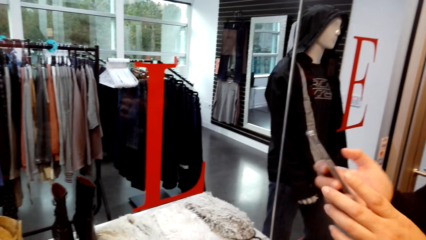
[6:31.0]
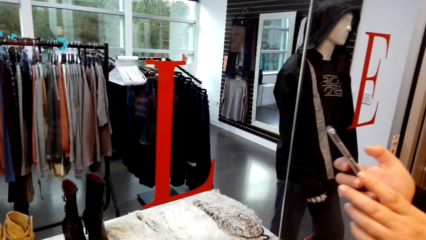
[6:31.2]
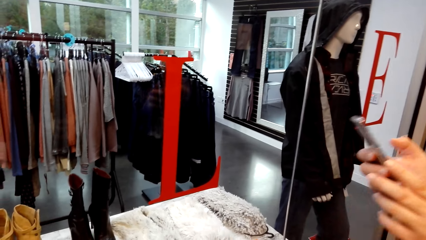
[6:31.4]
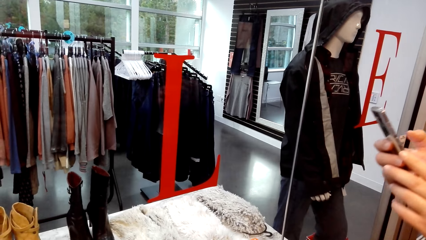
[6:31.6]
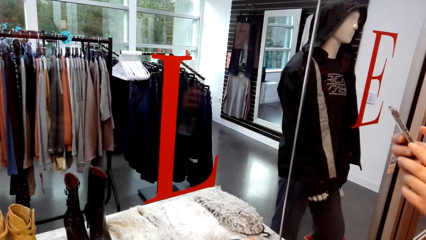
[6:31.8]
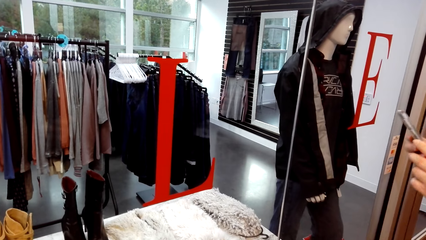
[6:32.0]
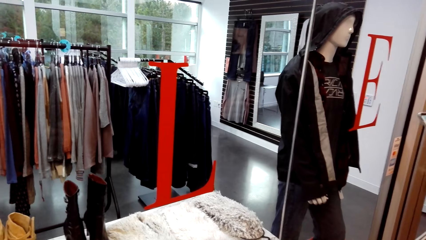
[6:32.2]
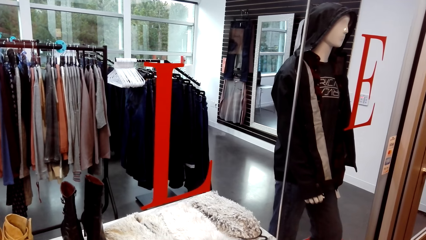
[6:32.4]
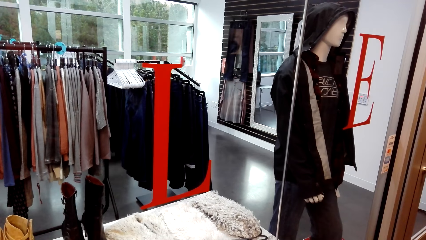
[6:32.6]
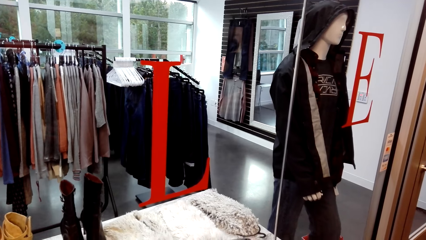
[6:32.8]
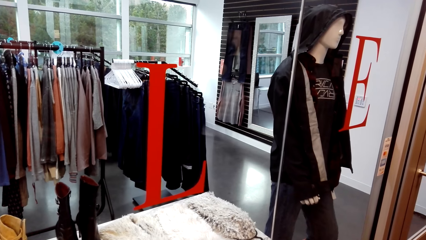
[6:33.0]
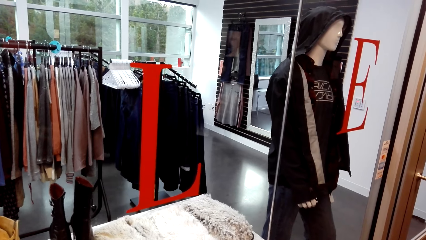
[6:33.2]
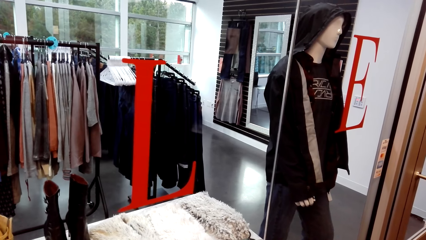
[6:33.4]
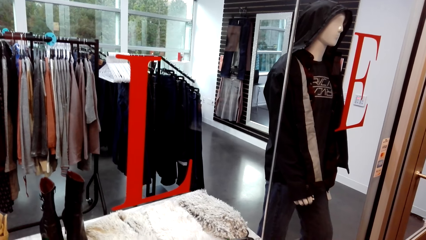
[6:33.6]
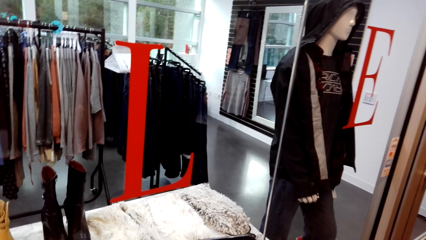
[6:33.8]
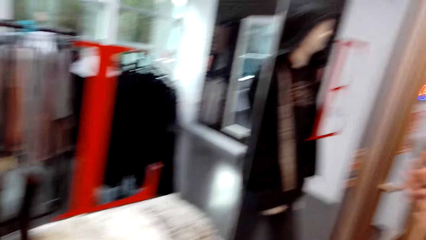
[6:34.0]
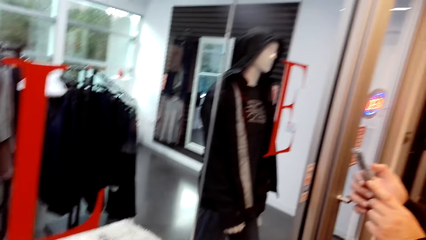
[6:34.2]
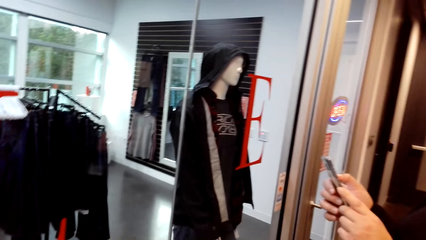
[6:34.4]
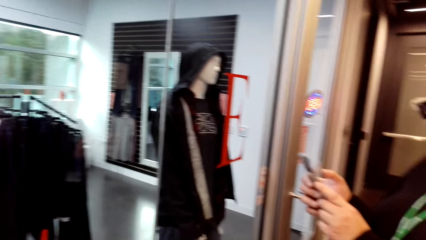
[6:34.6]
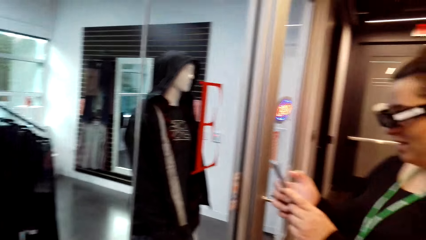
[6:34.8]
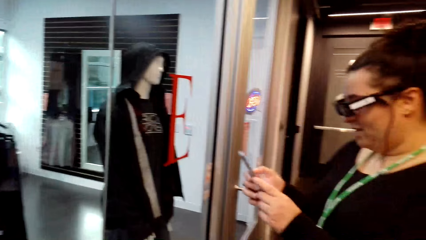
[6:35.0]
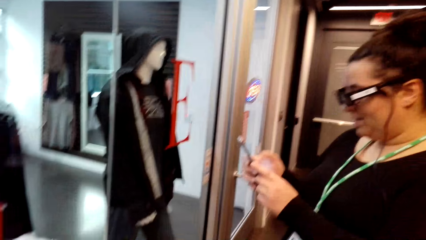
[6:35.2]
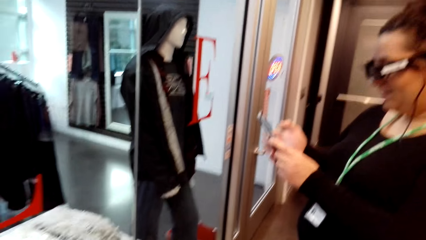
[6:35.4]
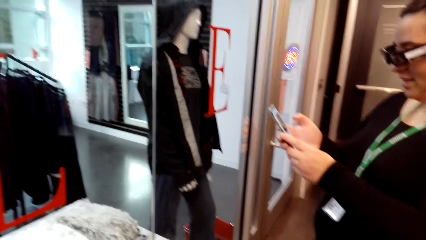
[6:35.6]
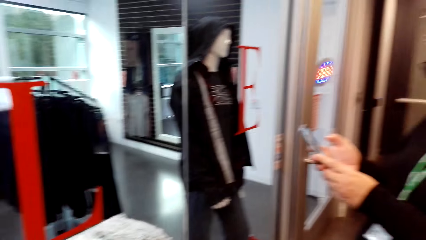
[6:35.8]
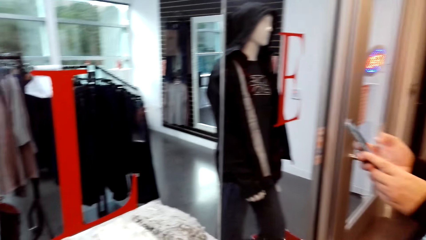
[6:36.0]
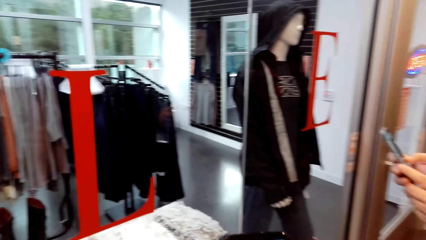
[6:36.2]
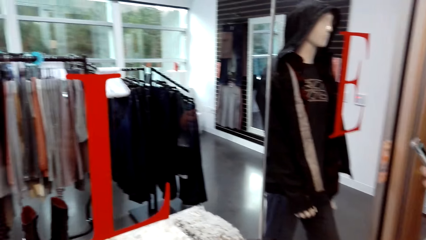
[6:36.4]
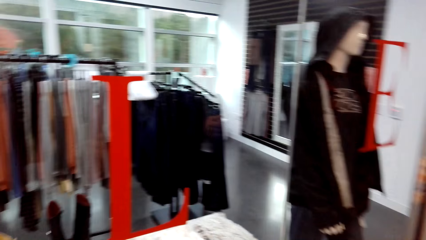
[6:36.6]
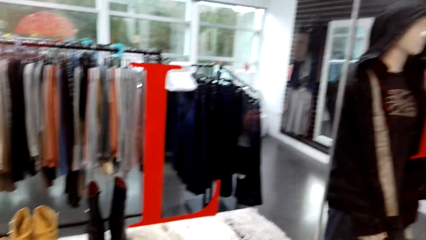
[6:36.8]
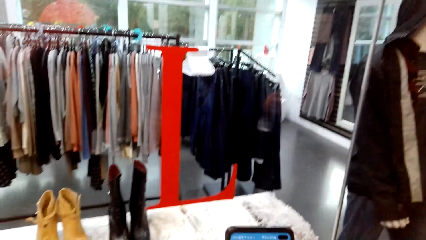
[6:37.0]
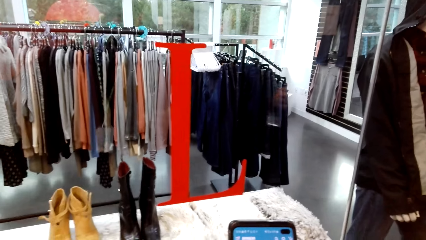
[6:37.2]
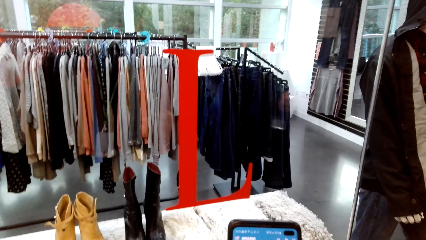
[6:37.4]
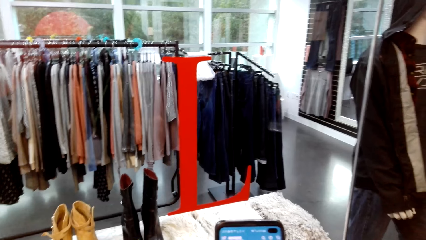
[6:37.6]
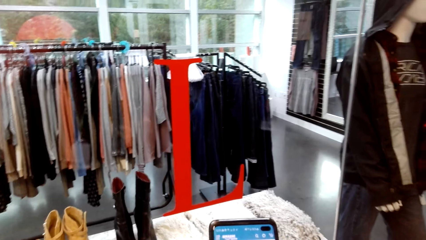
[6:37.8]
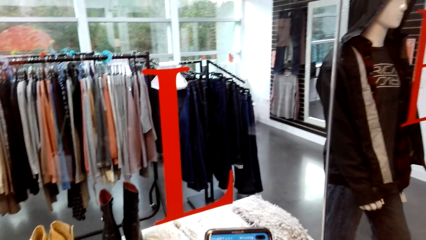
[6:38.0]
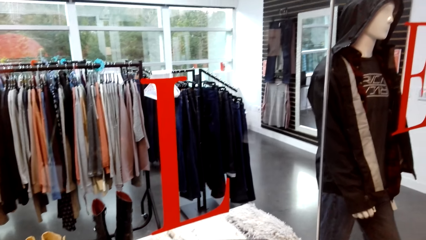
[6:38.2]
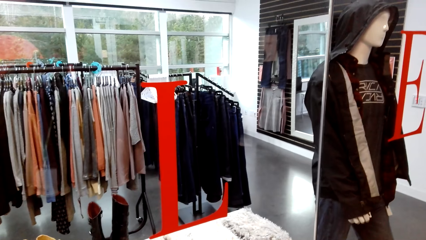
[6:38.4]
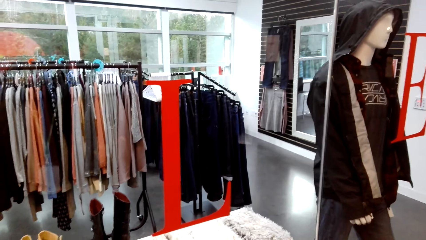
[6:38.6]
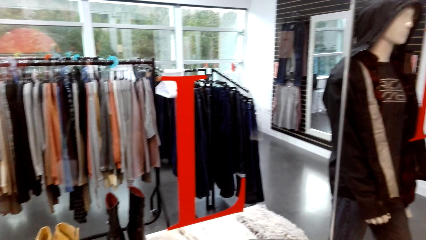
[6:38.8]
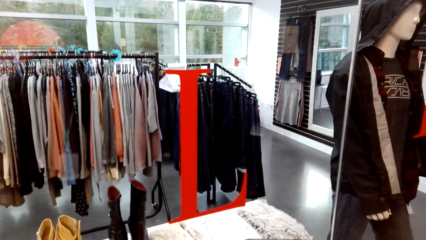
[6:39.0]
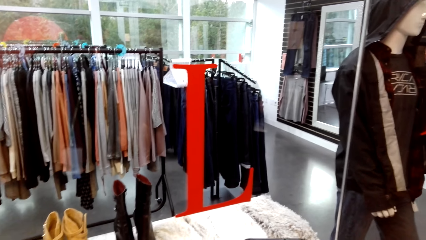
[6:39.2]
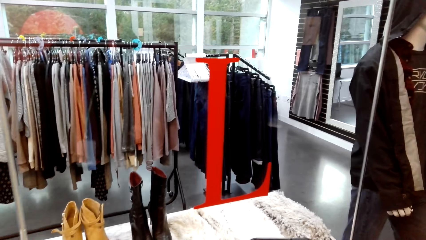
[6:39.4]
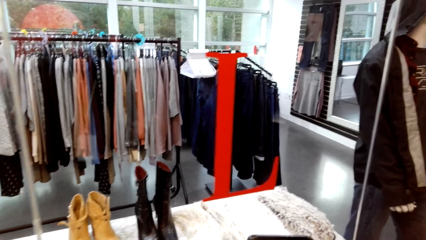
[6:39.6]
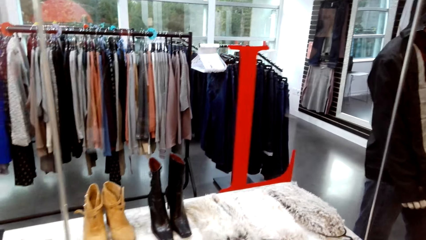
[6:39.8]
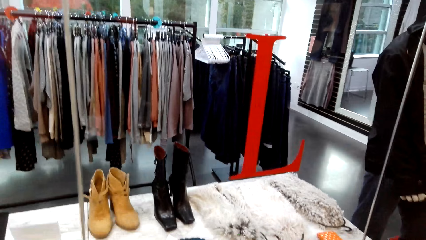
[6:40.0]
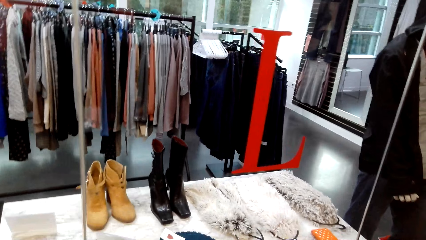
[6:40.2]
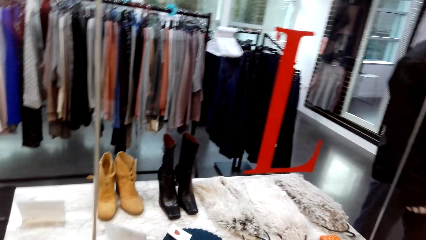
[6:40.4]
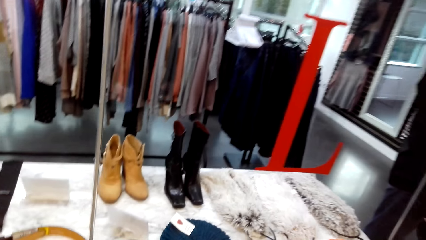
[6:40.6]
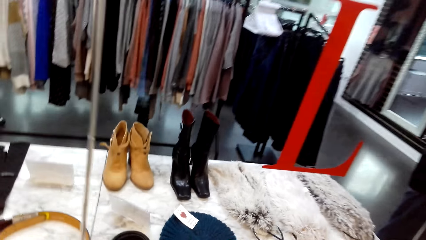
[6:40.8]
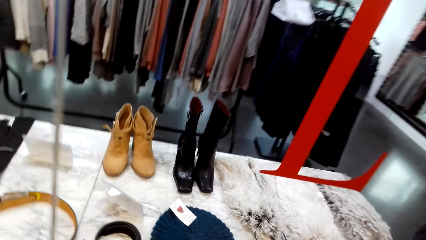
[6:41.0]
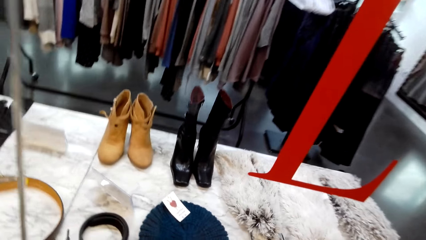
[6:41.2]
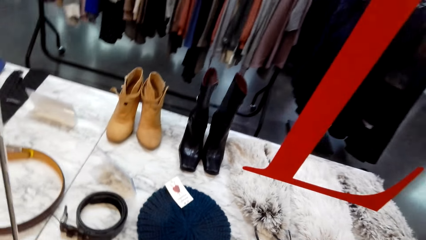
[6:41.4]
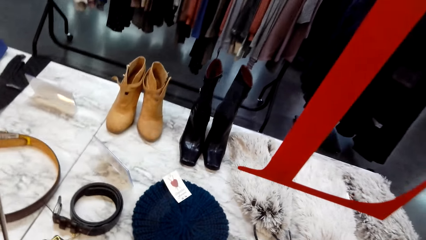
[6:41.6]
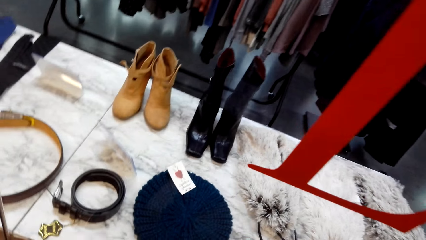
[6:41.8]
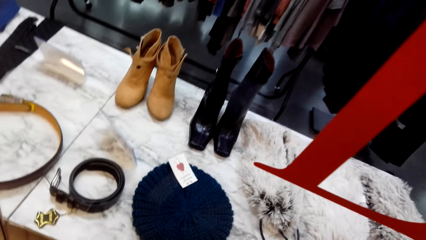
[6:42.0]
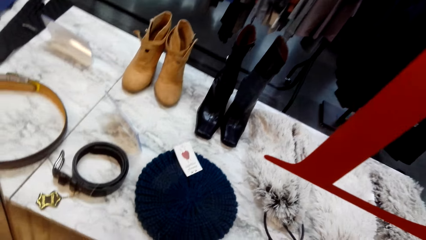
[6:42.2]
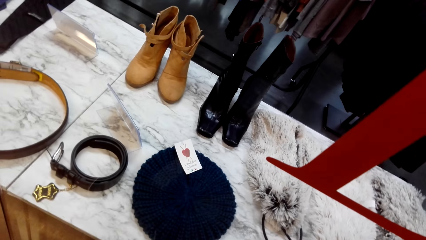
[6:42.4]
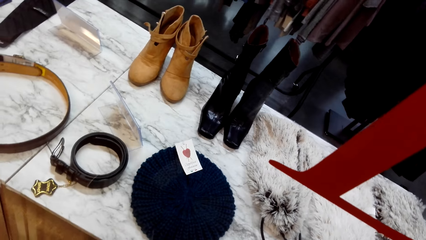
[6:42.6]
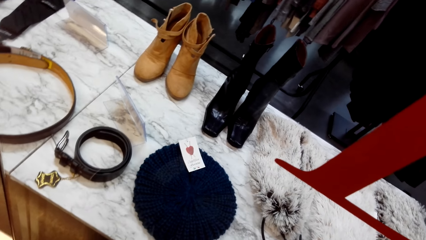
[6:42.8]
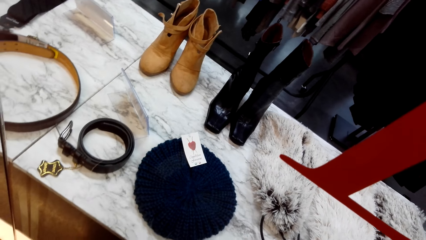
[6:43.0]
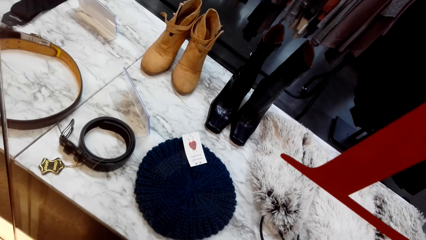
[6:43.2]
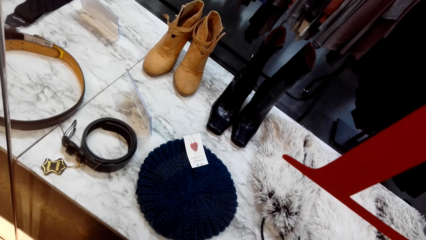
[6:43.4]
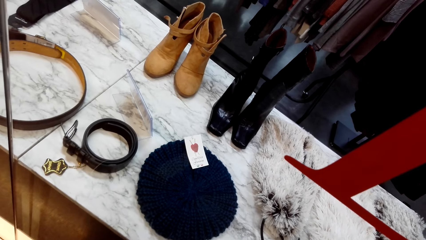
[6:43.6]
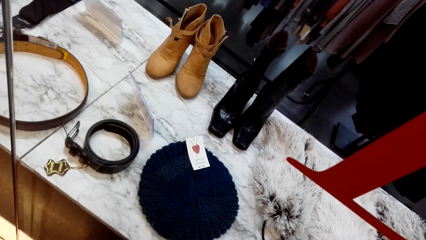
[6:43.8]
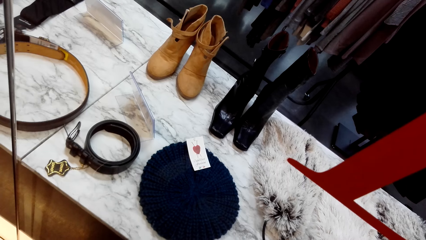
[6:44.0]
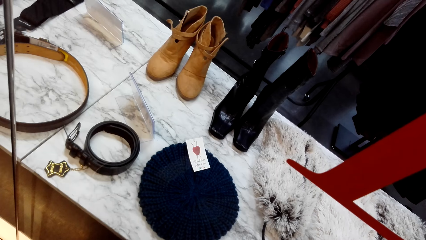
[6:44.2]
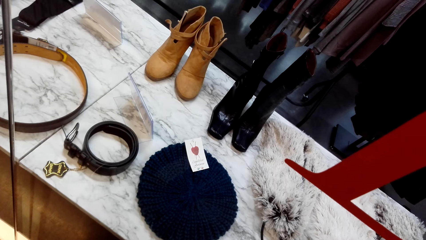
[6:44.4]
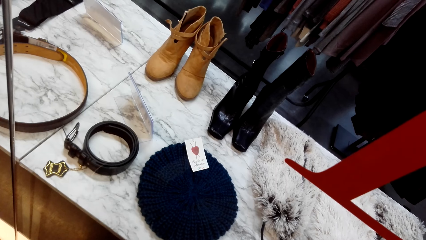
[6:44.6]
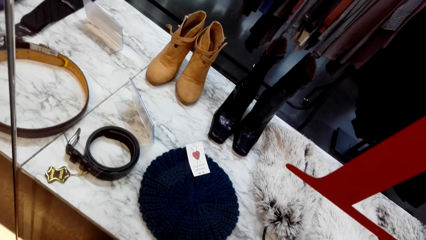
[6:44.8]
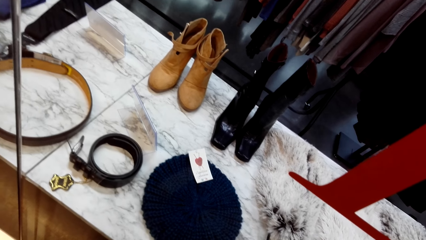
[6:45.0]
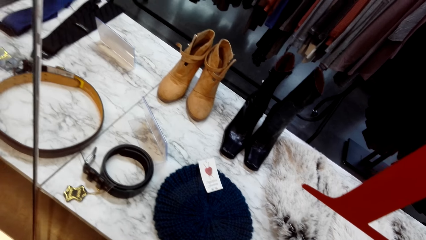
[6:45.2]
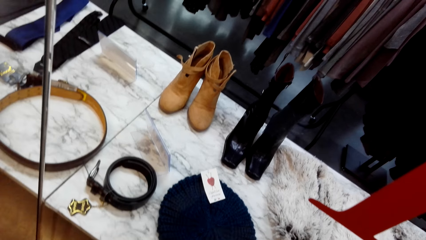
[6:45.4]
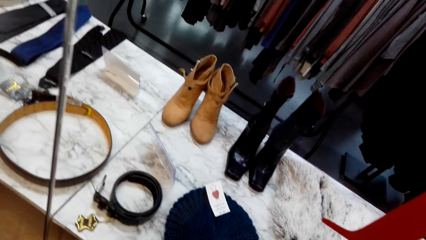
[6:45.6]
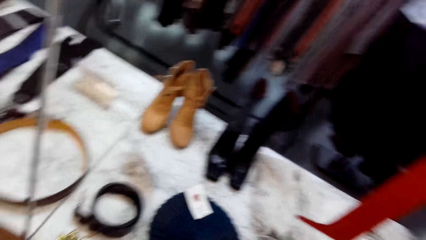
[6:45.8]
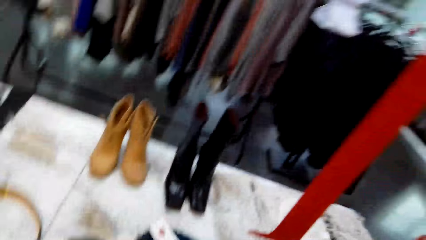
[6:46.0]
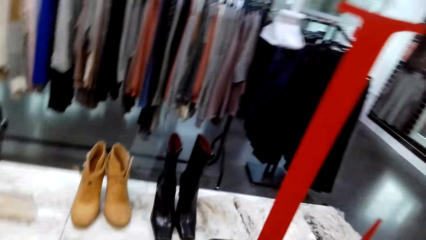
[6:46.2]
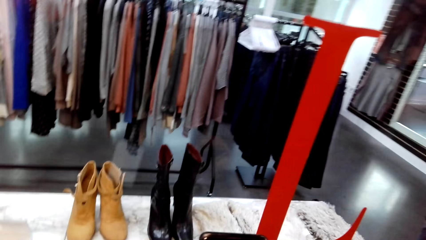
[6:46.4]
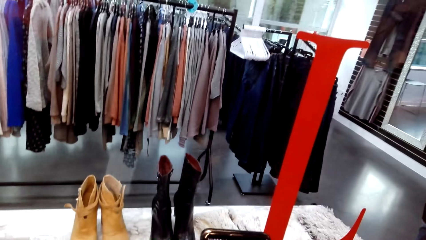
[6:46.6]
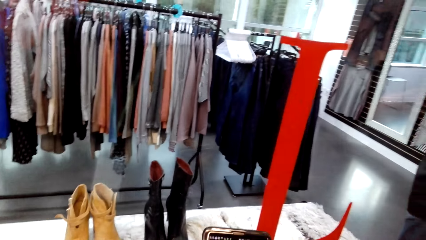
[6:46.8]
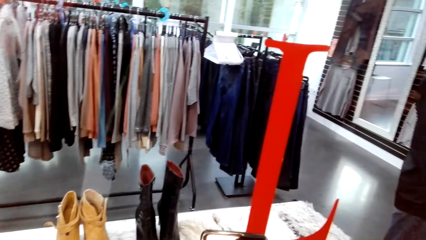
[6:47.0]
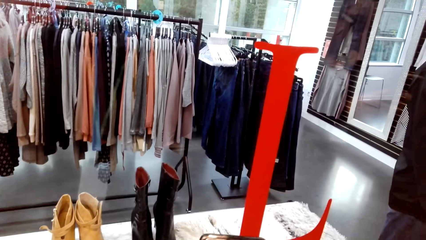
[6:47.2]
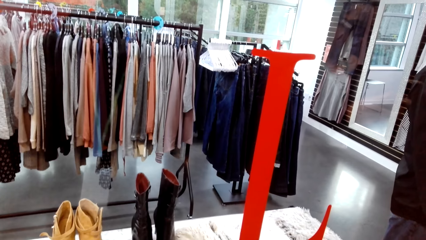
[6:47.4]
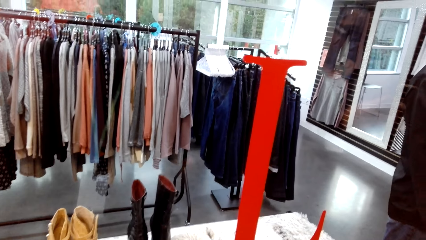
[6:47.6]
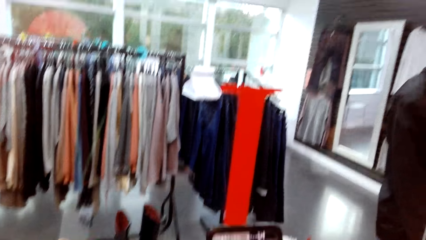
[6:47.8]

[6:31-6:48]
The camera wearer looks at the shoes.
